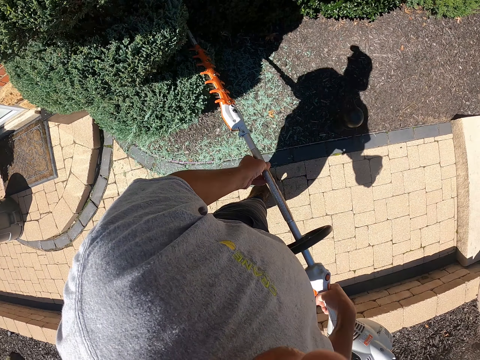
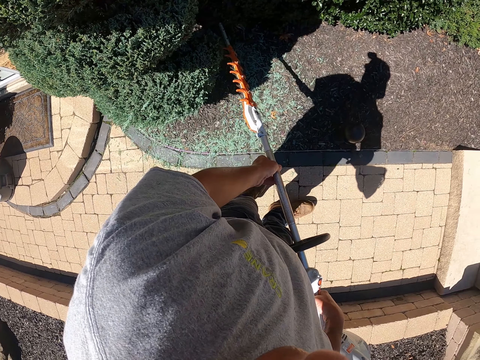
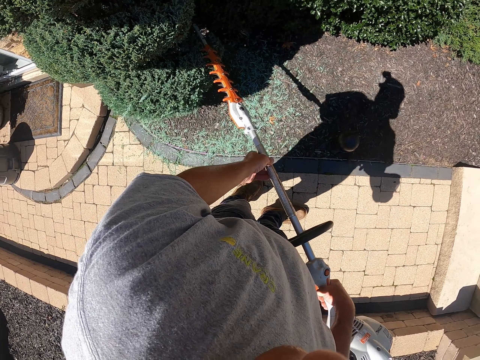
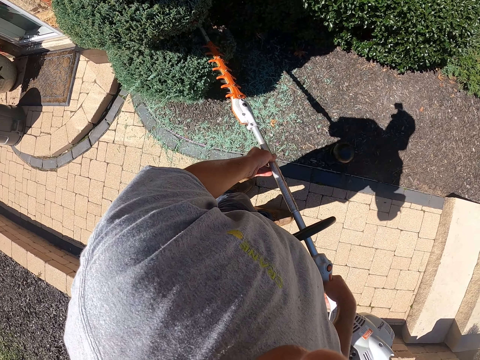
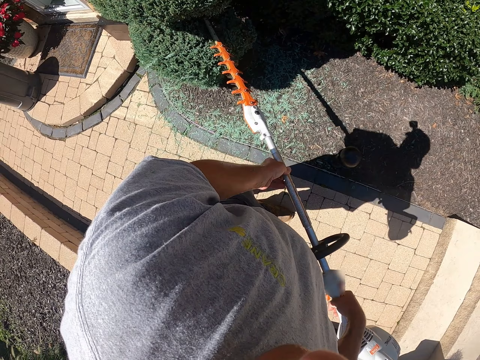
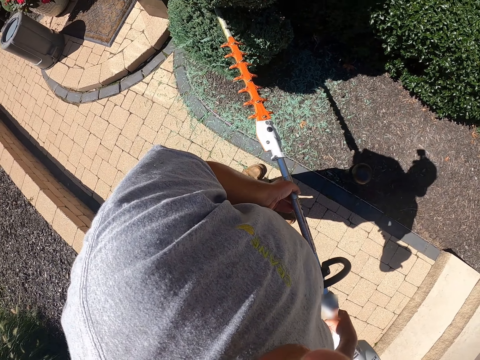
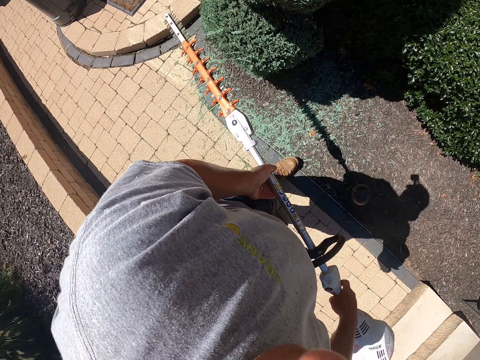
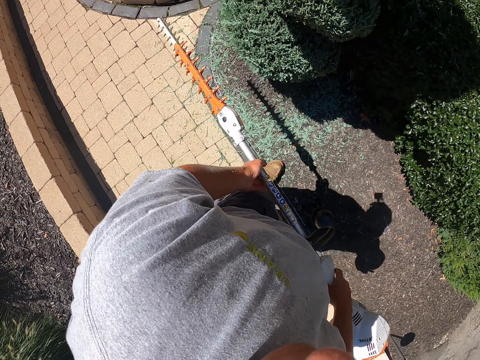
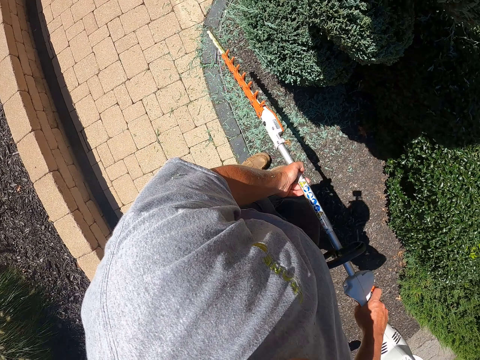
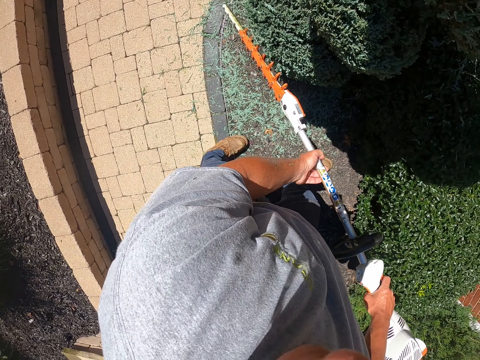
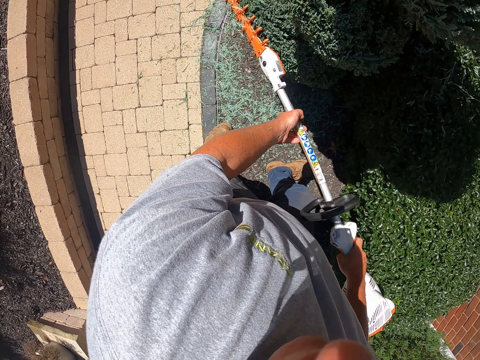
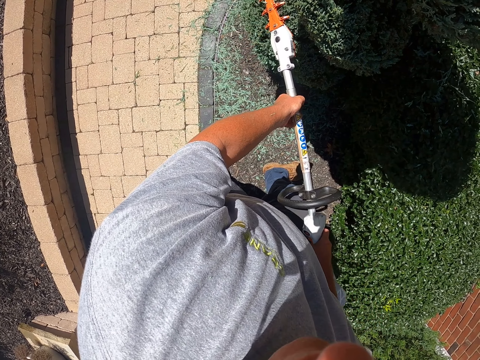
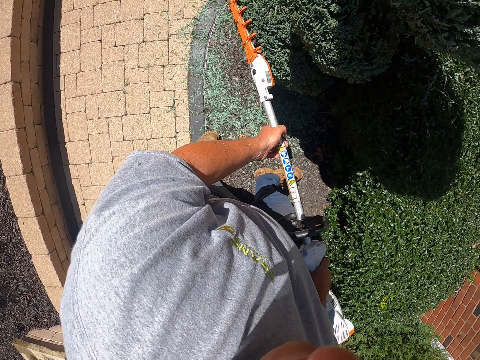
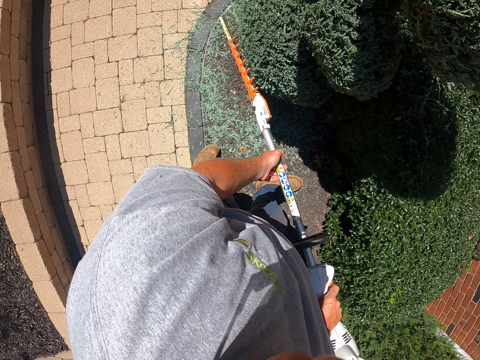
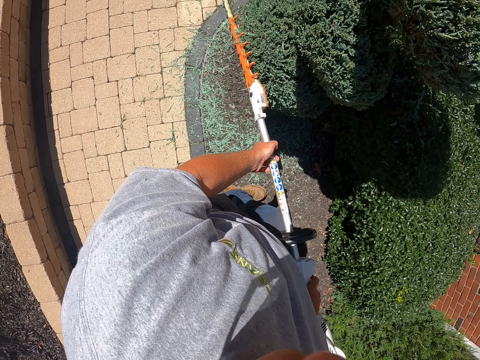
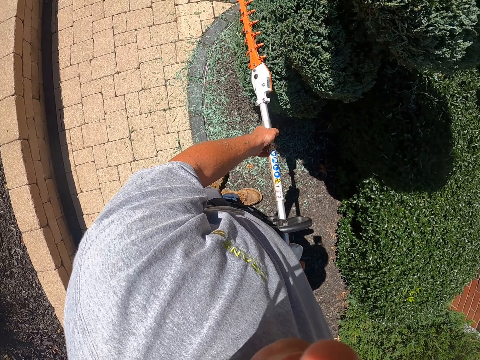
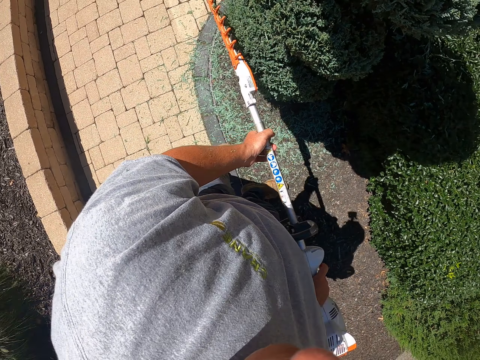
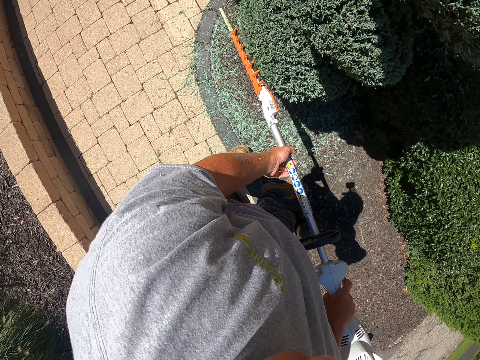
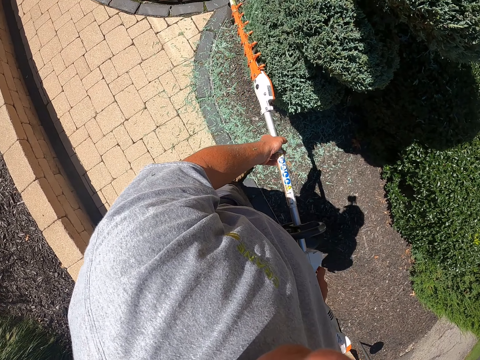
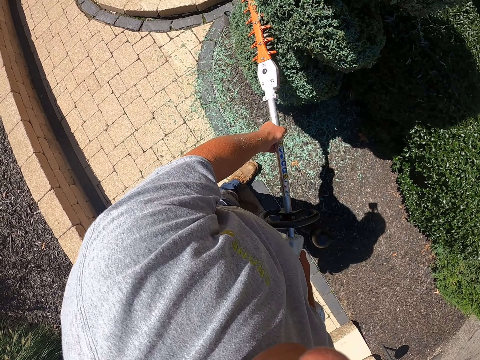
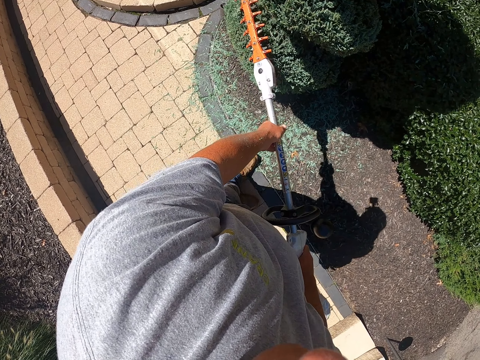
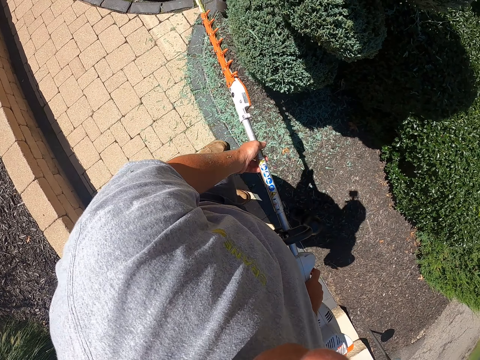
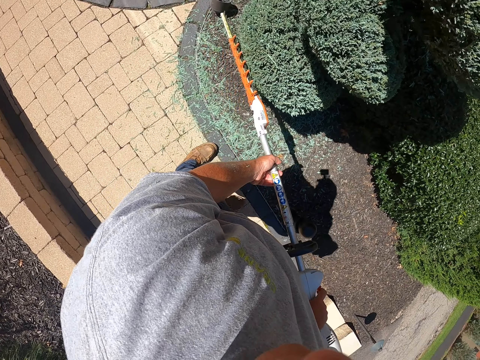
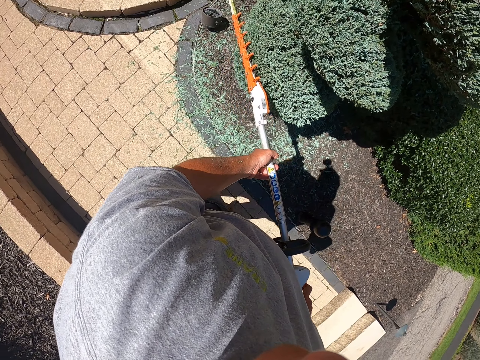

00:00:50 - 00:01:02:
The camera wearer steps forward. They trim the shrub.

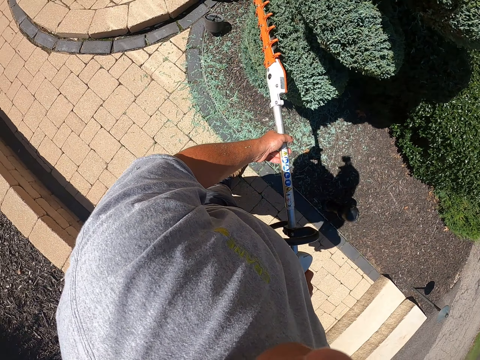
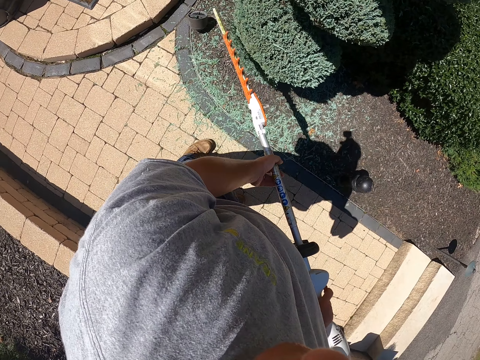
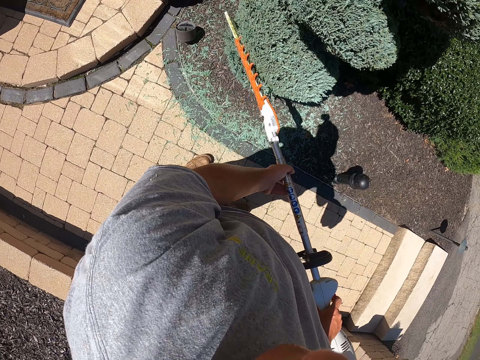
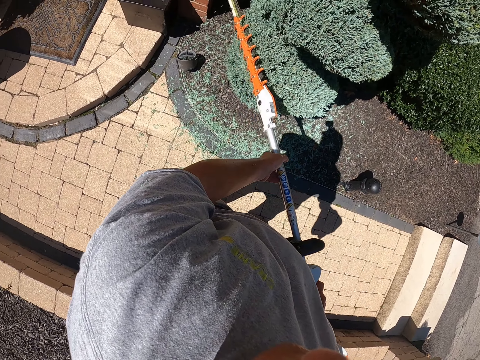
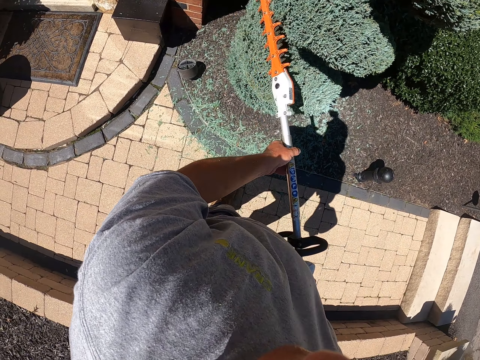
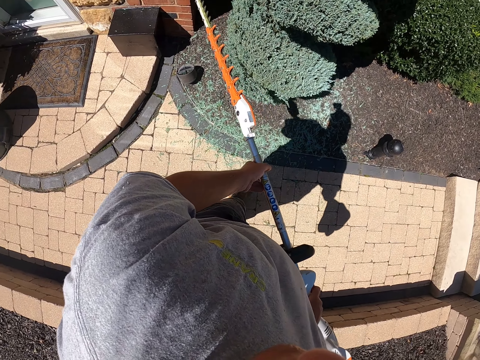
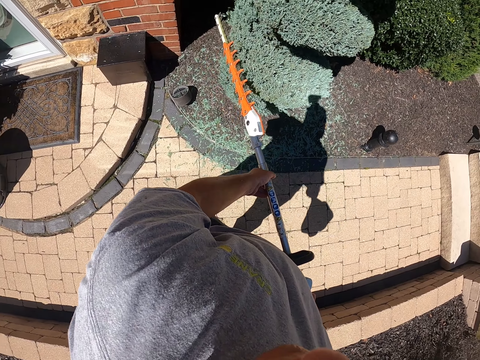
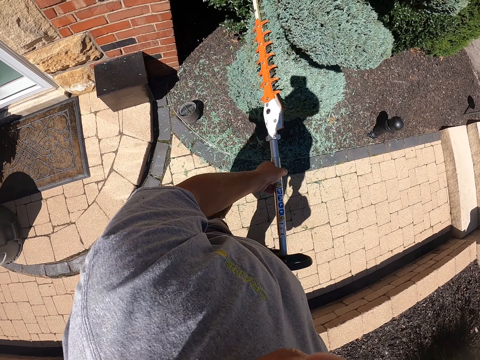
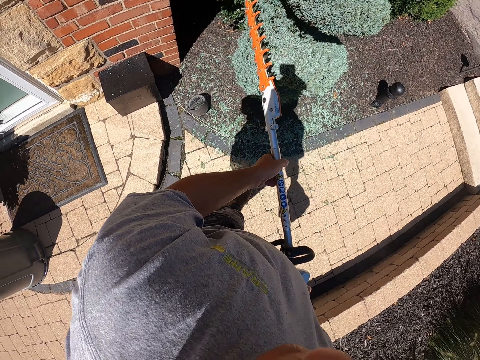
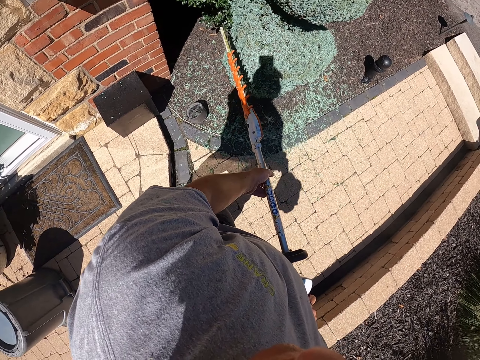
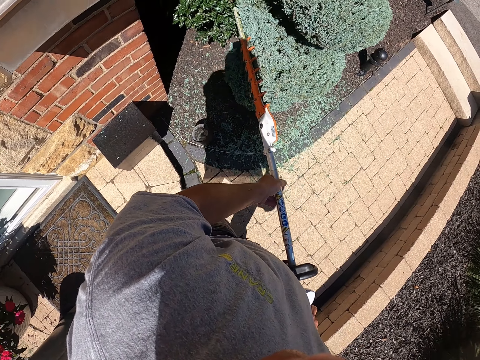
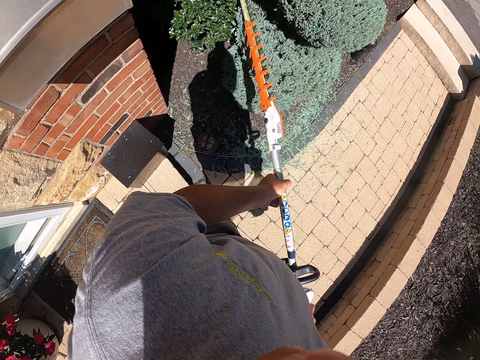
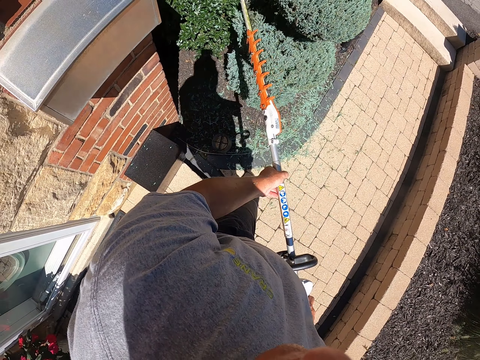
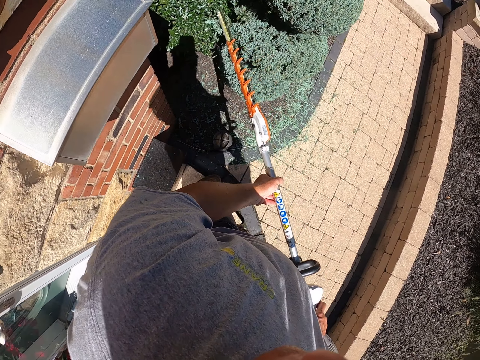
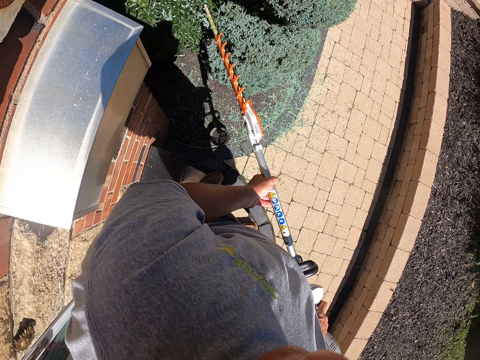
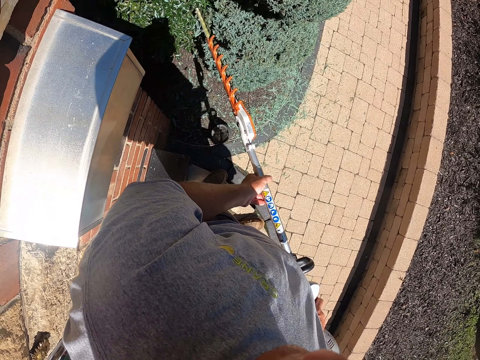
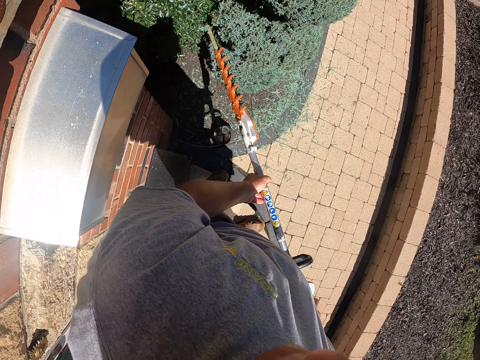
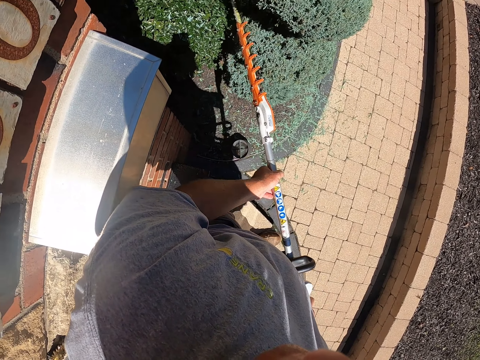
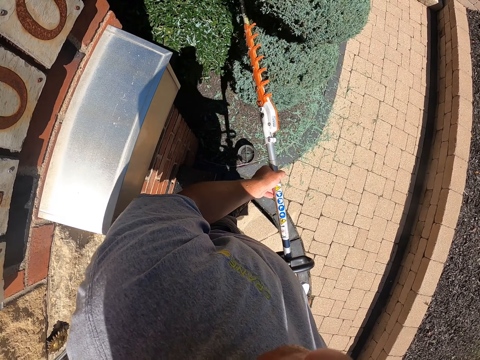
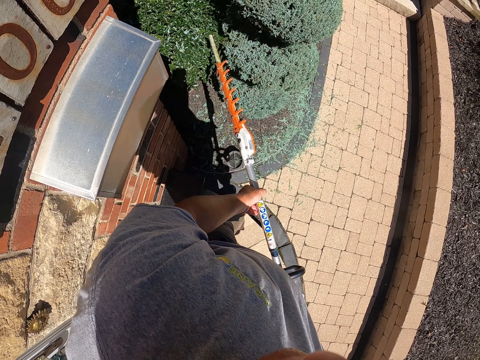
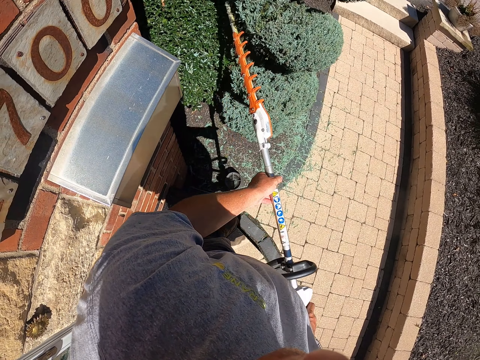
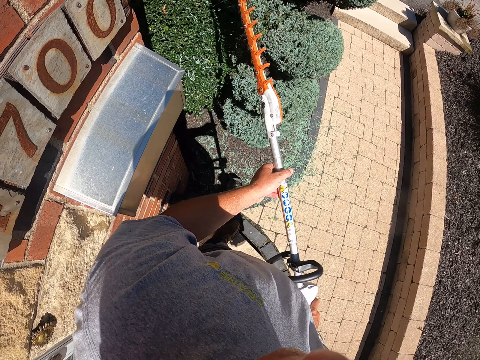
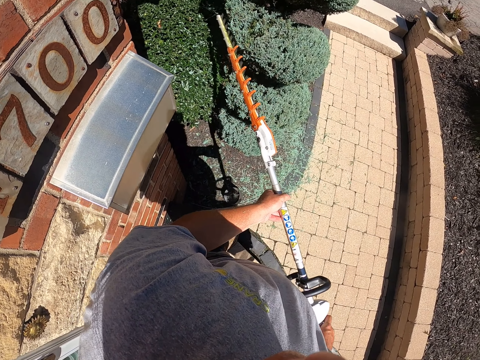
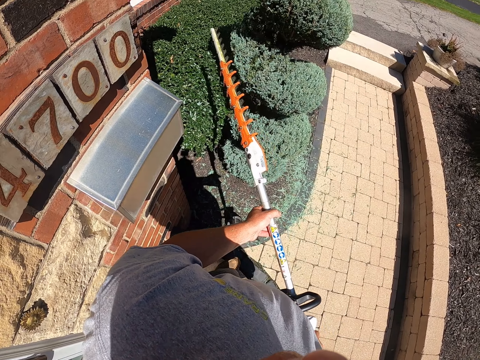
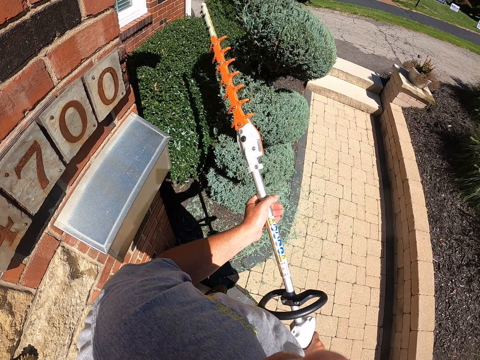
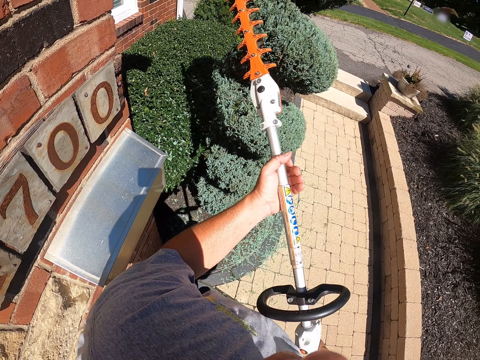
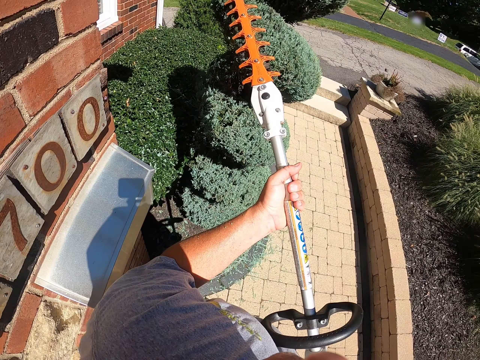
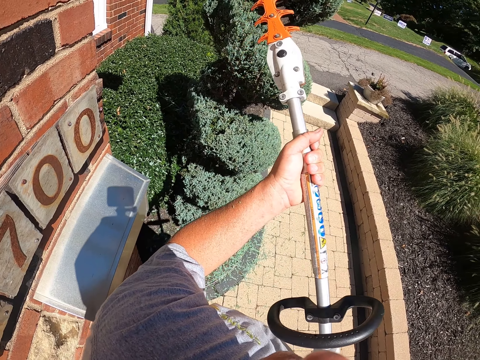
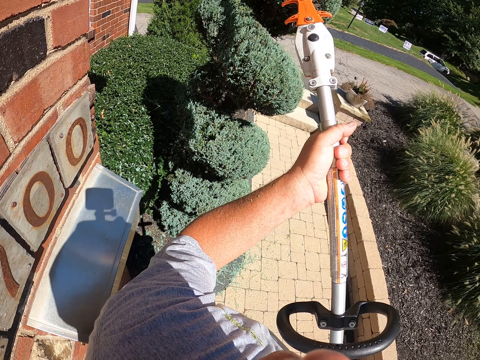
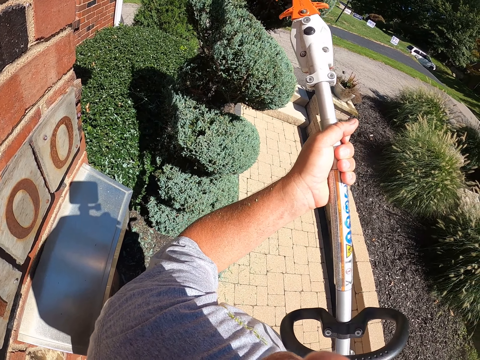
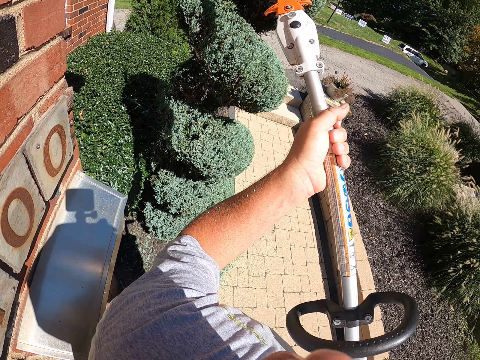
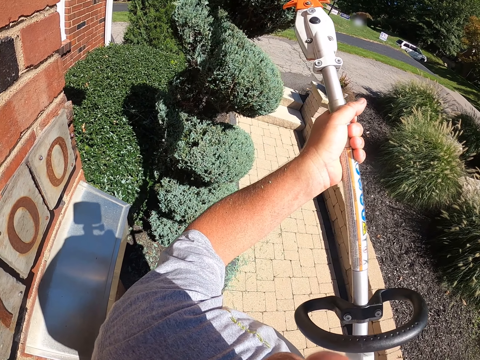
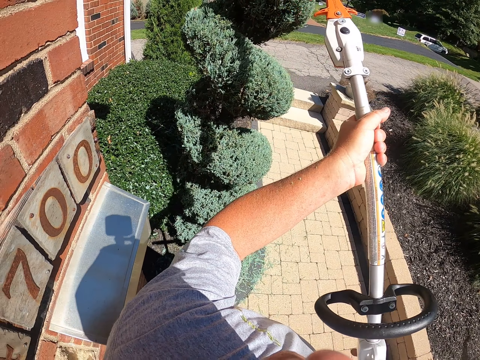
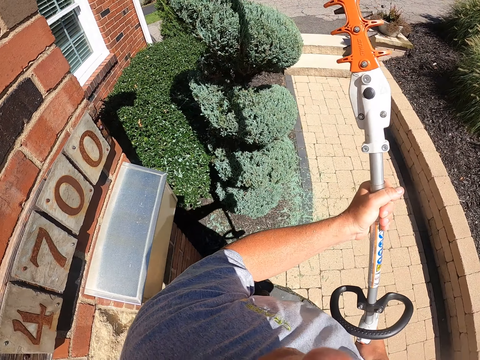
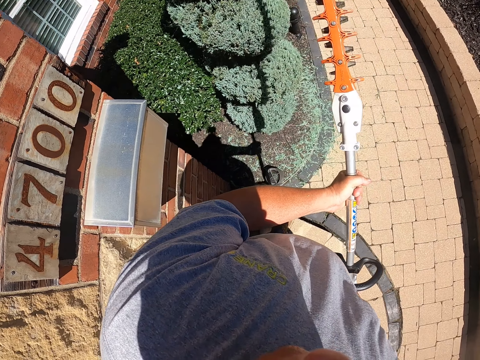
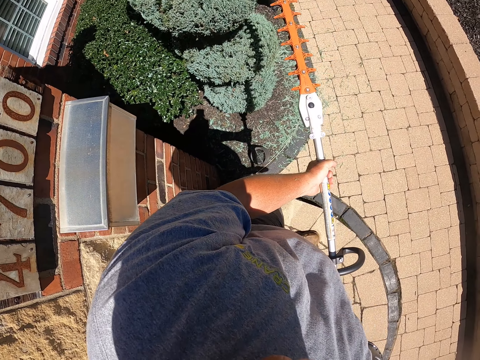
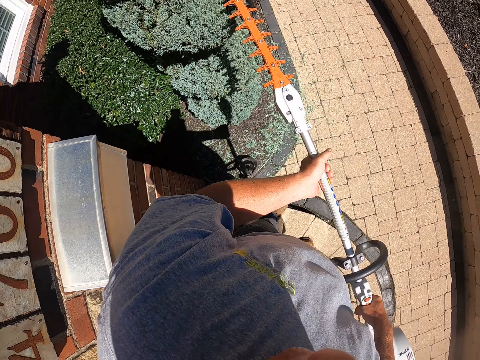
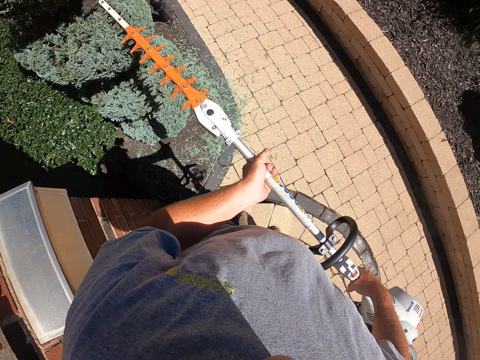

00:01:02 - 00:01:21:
The camera wearer moves the legs. They trim the shrub. They trim the shrub again.
